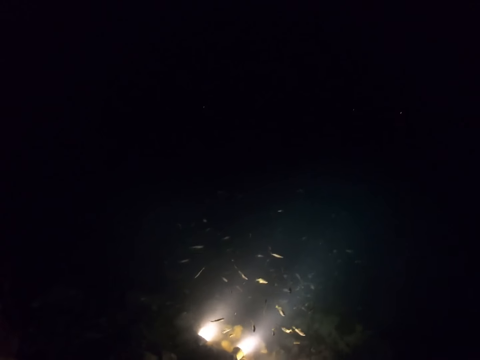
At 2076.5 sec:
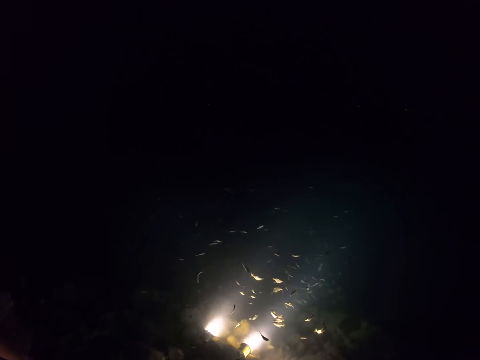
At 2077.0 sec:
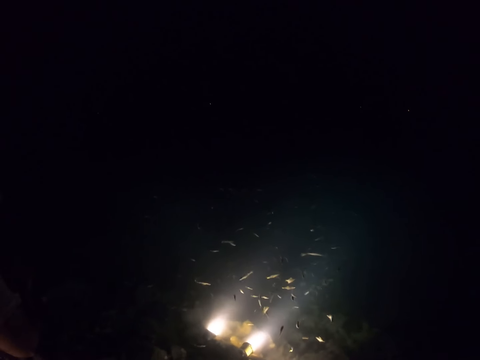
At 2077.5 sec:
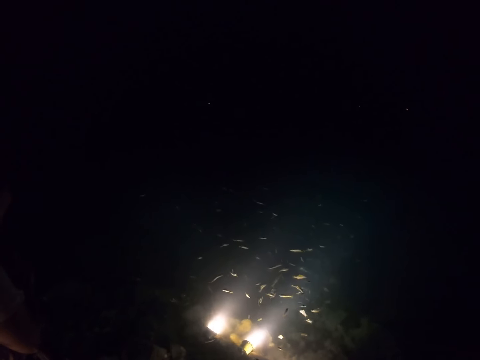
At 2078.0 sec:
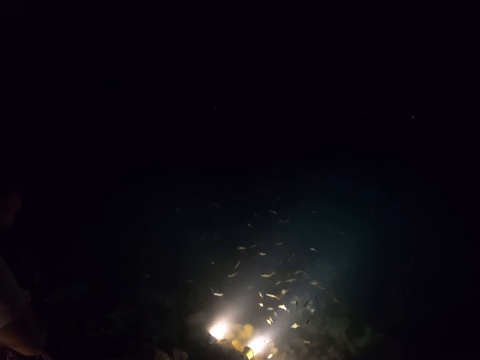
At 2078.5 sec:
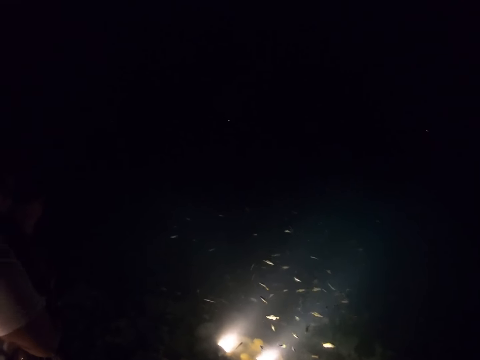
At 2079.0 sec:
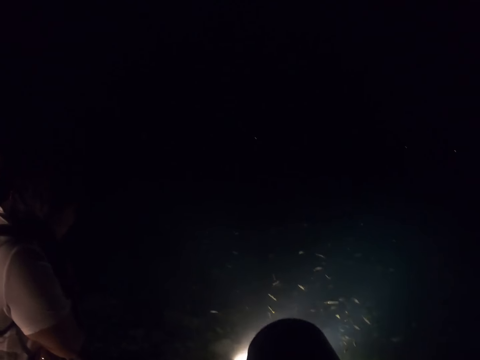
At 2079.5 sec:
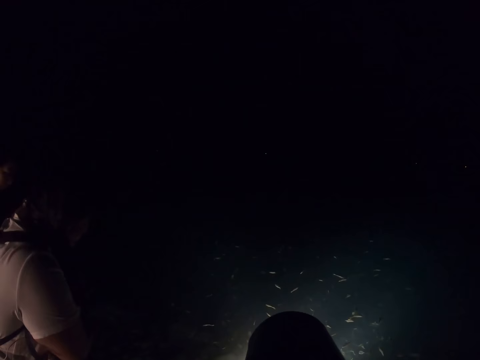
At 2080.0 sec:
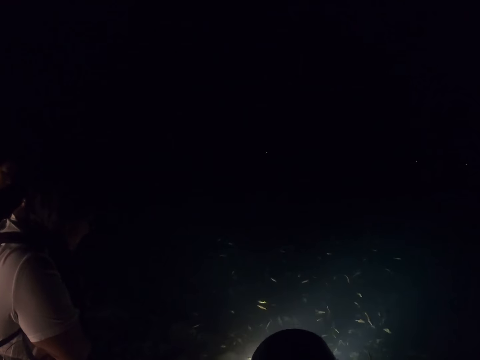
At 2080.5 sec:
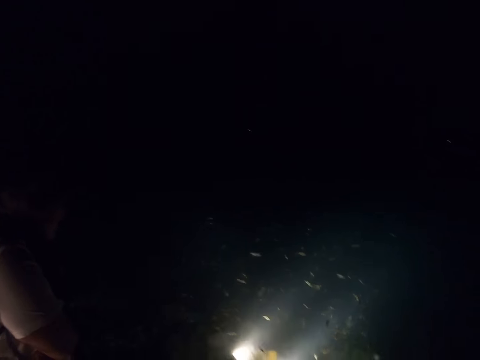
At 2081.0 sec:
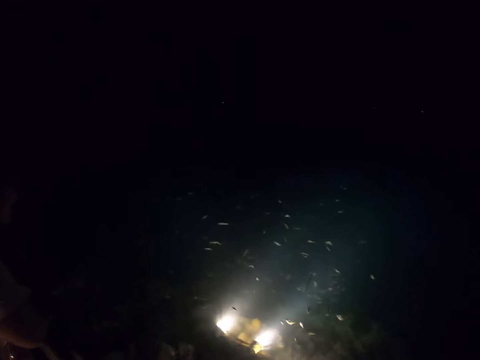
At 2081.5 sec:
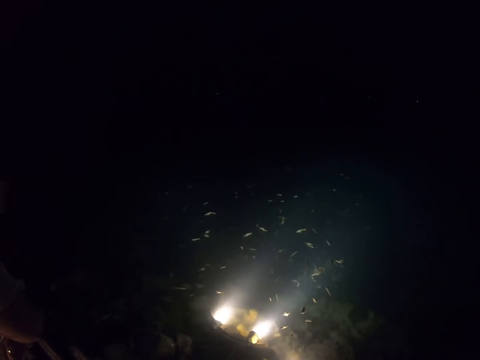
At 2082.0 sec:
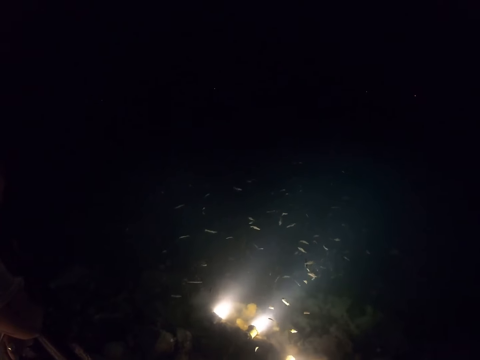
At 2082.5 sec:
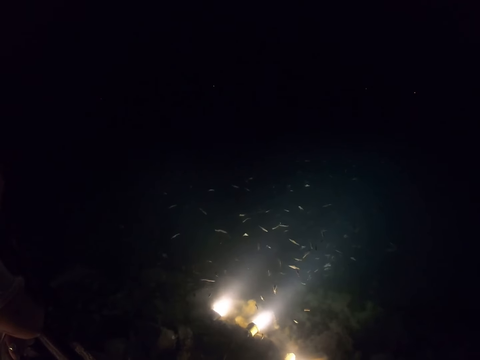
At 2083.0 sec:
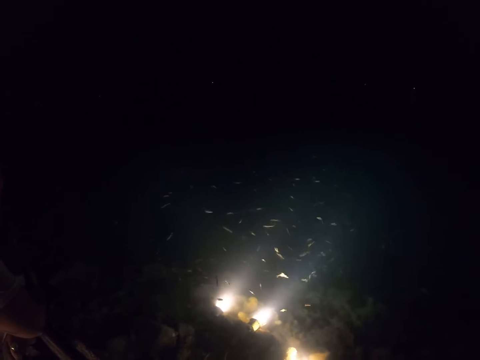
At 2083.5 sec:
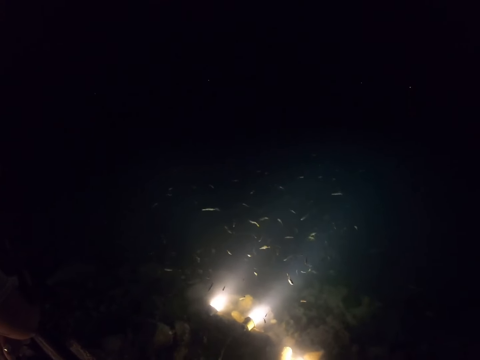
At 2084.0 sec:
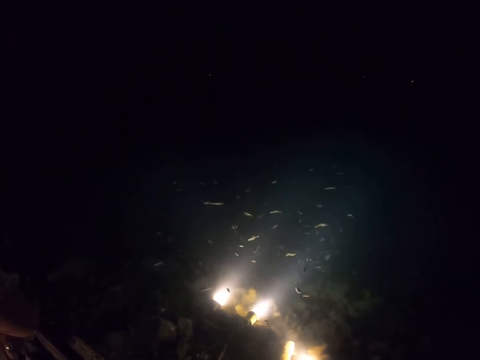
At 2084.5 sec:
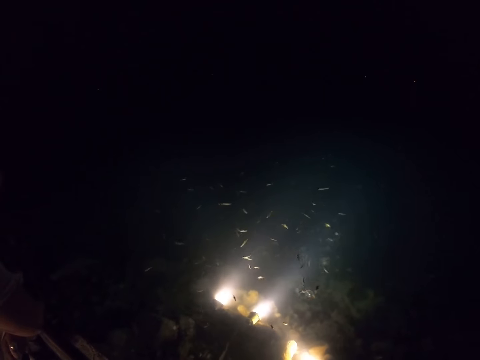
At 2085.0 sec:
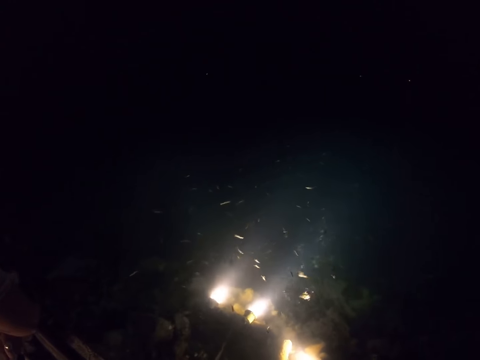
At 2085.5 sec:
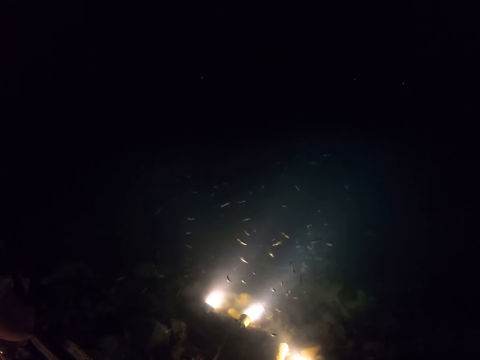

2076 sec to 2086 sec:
The camera wearer drinks with a cup.

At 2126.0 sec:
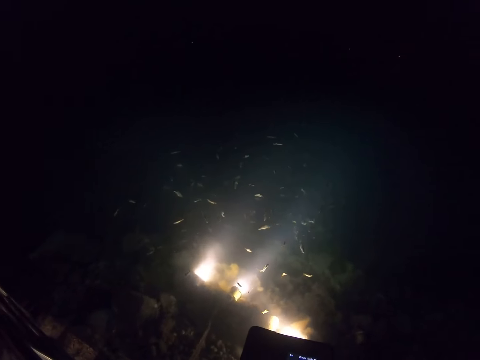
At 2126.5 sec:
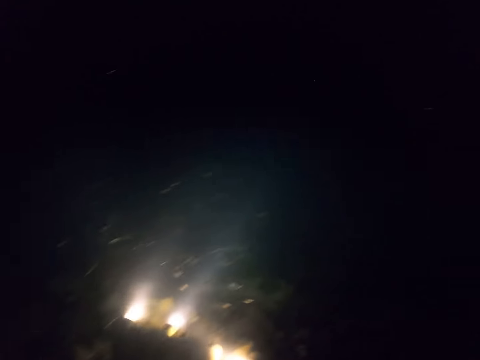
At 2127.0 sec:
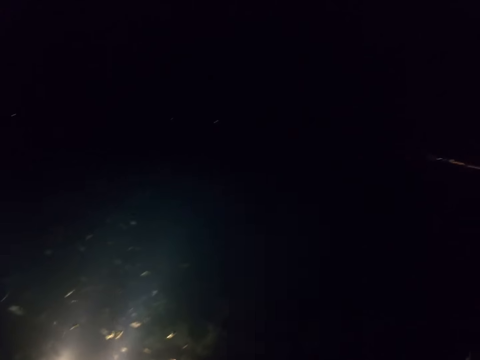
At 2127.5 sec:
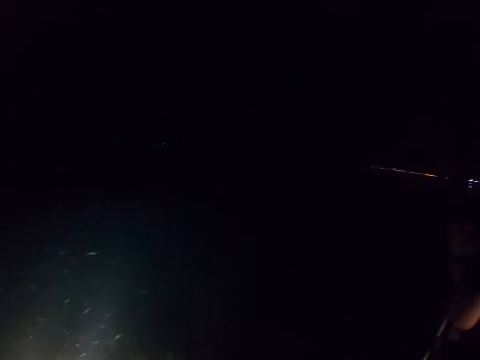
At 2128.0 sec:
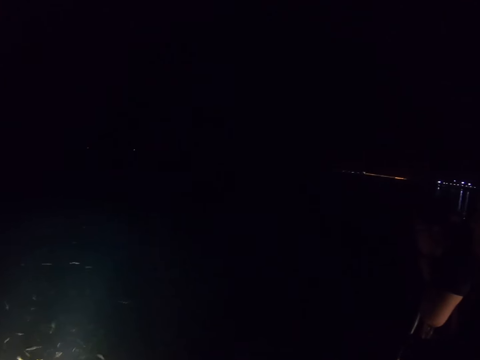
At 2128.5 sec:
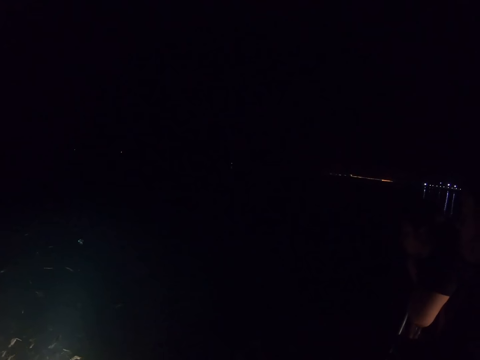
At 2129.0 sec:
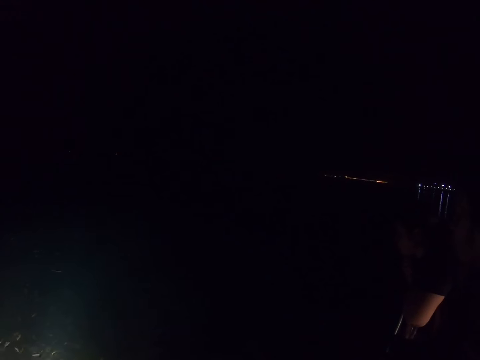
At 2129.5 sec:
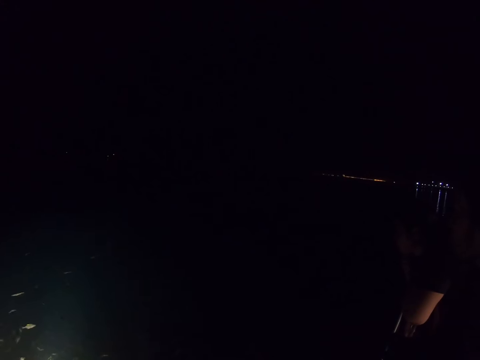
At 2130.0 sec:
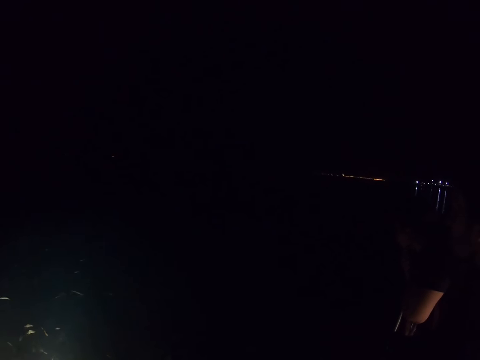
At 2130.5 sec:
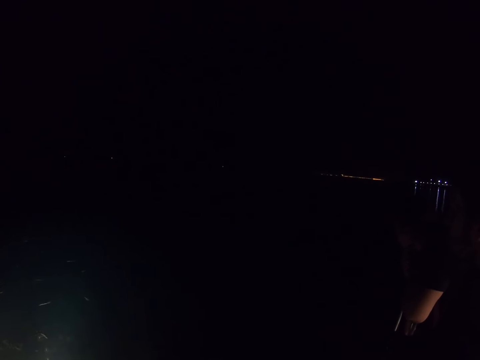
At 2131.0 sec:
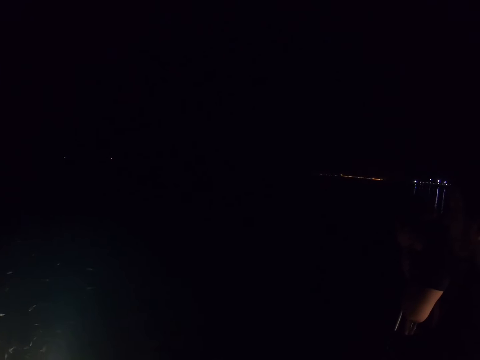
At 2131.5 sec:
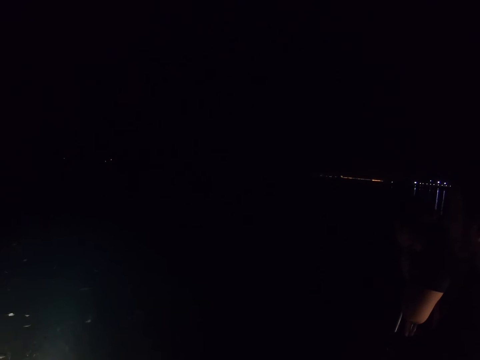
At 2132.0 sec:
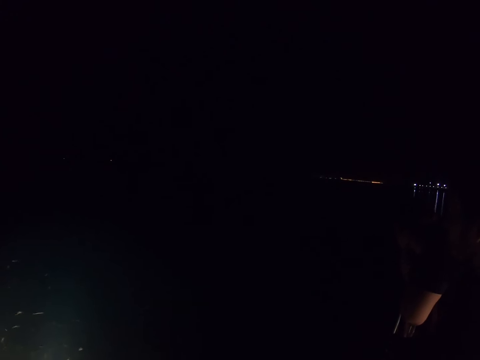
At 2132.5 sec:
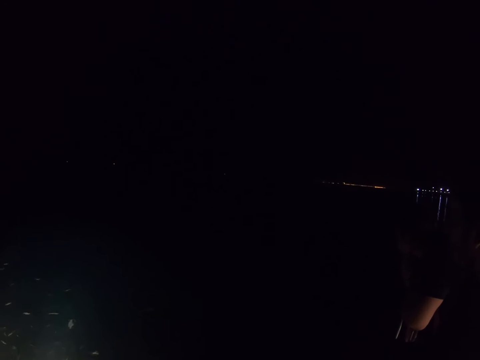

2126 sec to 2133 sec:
The camera wearer holds a phone with both his hands.

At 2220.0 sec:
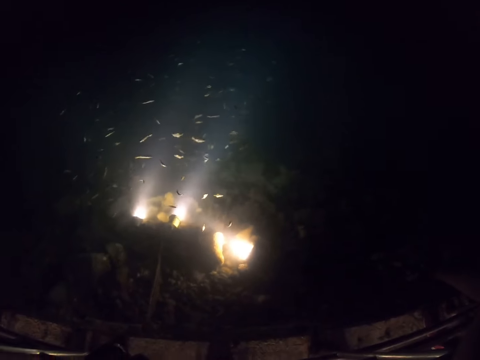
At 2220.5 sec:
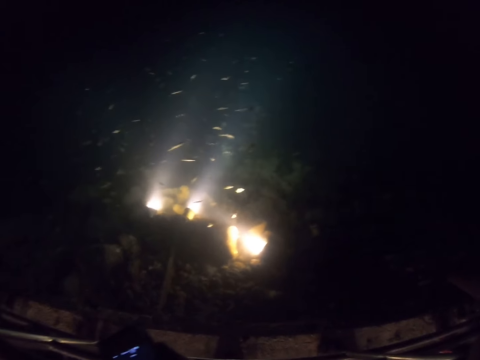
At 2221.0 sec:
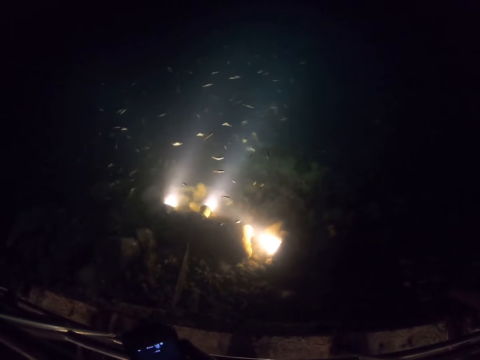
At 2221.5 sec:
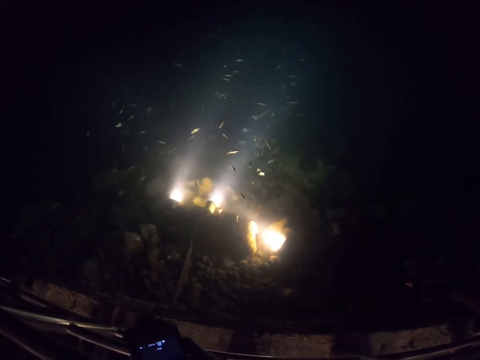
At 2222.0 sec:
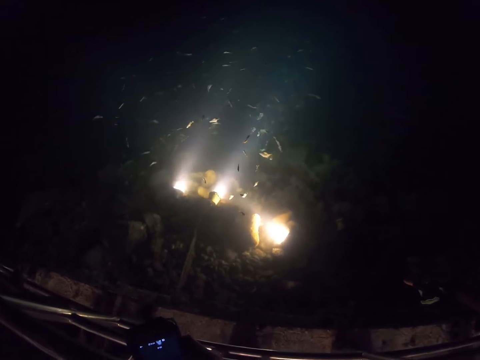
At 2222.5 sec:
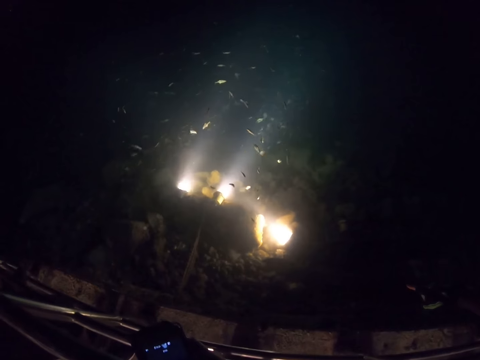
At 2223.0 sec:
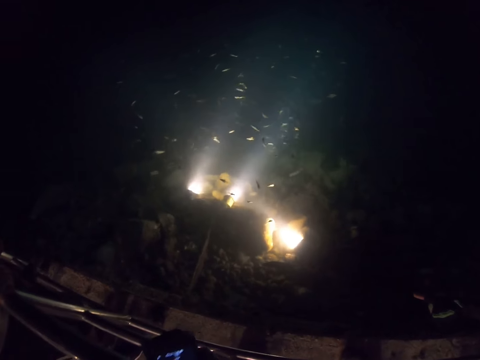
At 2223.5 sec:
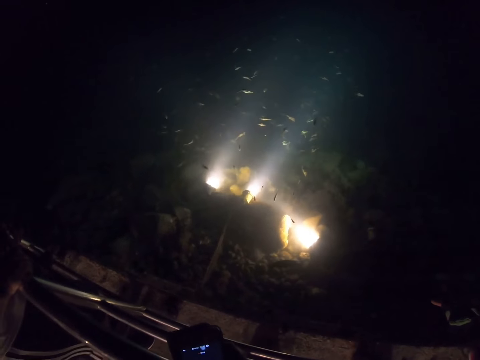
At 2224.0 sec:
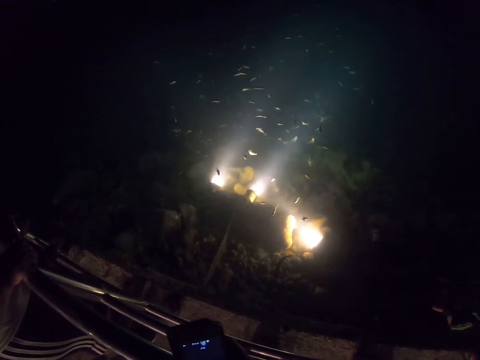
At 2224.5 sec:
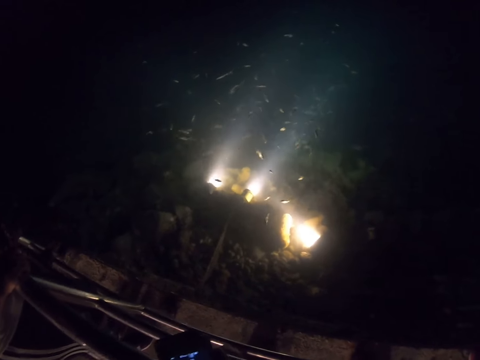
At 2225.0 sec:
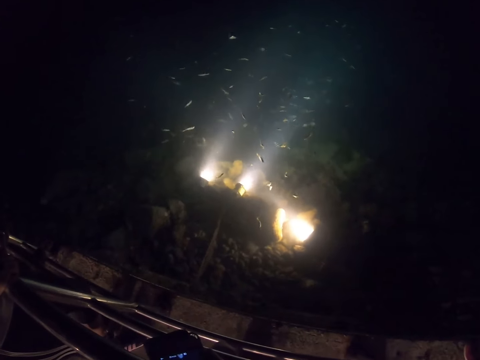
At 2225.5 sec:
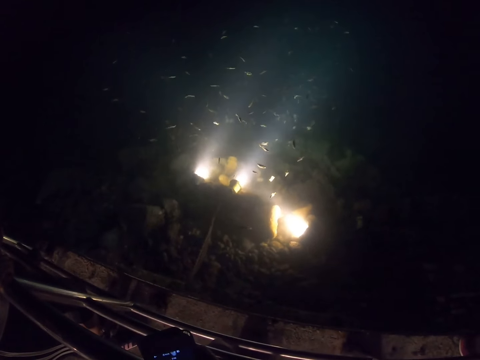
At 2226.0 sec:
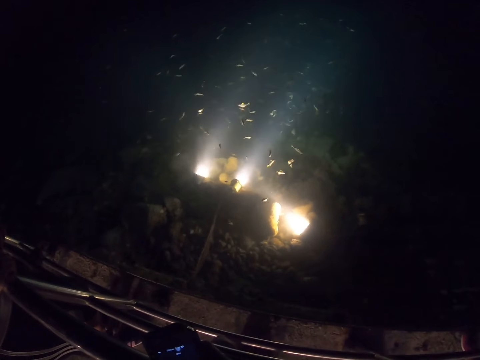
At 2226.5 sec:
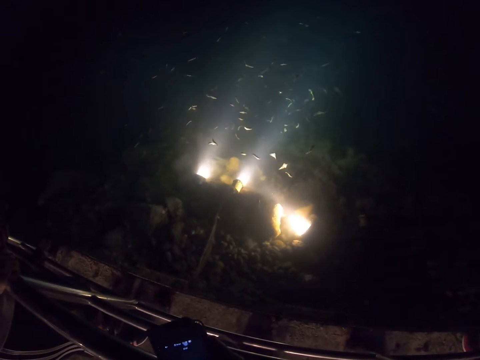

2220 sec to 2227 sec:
The camera wearer scrolls a phone with both his hands.

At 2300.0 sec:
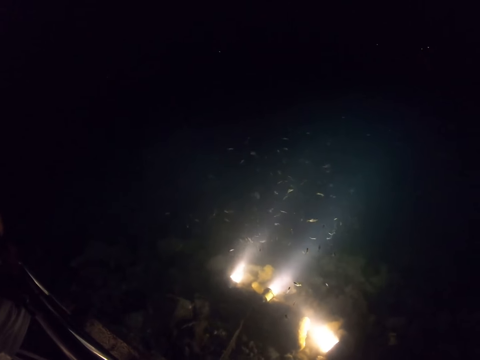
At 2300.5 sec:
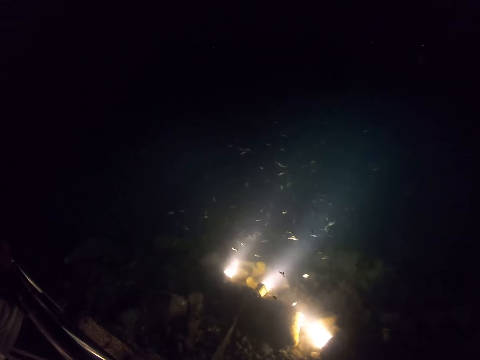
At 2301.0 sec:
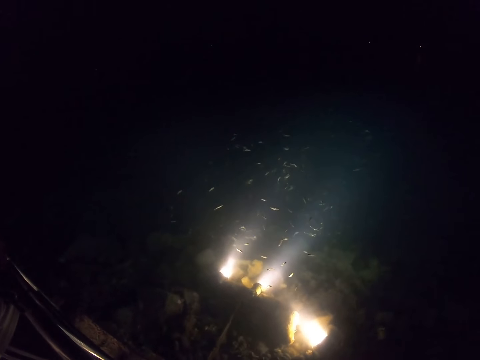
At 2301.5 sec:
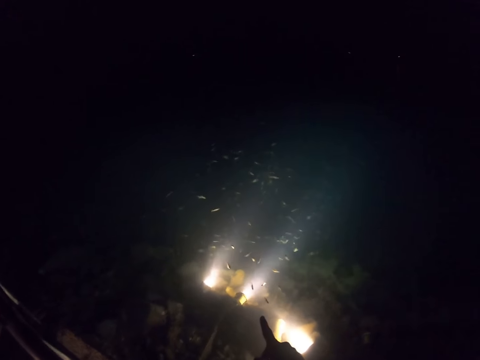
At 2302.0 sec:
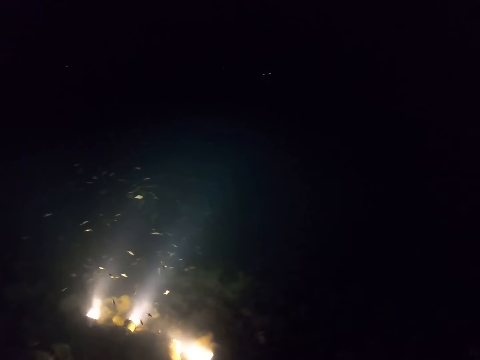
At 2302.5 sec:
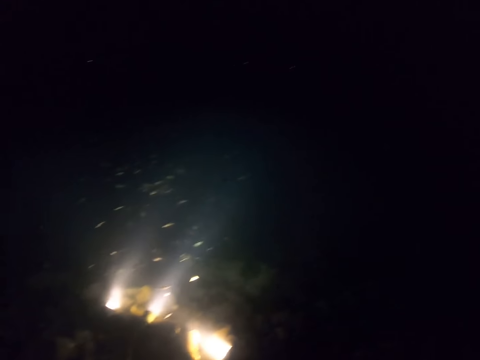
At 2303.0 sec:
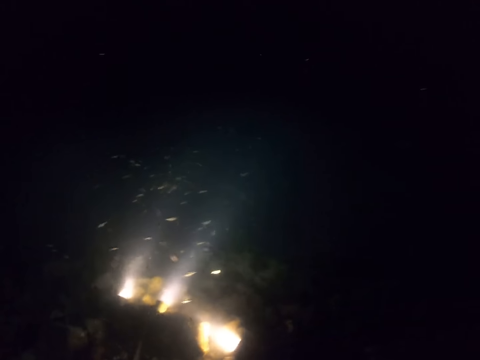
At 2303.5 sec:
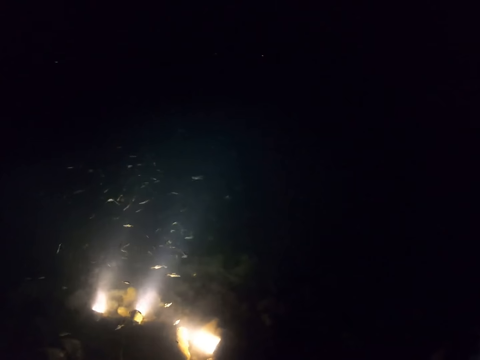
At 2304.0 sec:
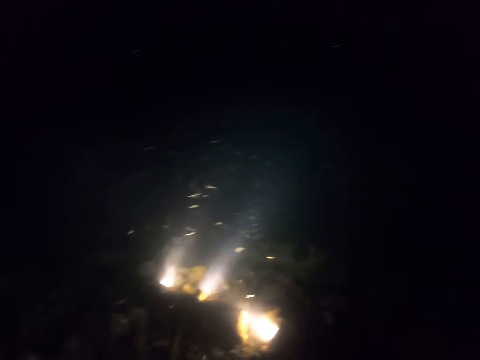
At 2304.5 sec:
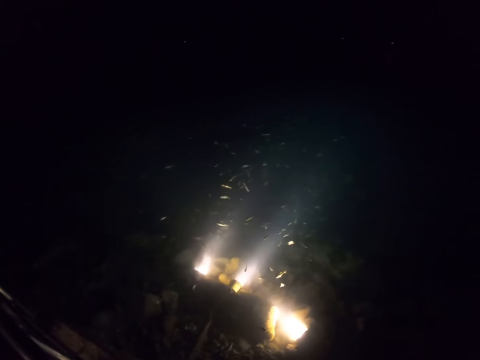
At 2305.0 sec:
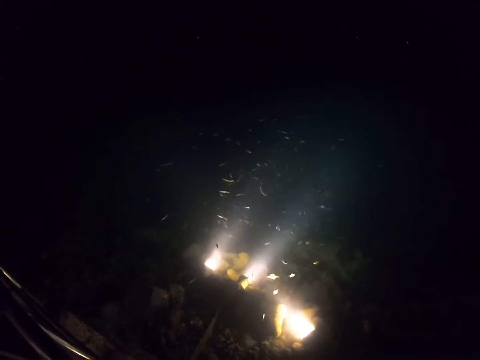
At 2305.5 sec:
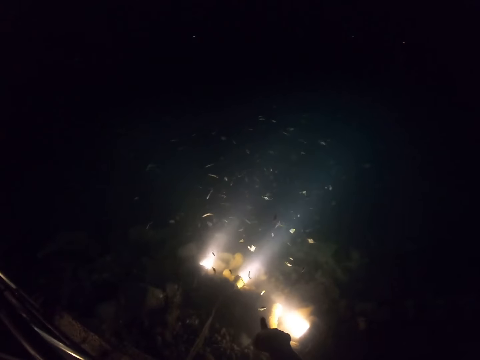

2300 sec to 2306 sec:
The camera wearer points with his right hand.
